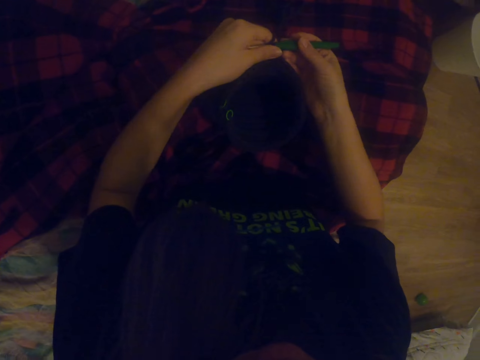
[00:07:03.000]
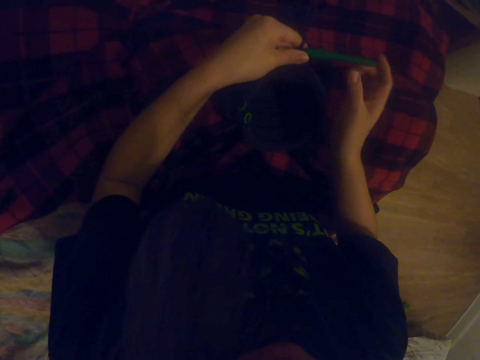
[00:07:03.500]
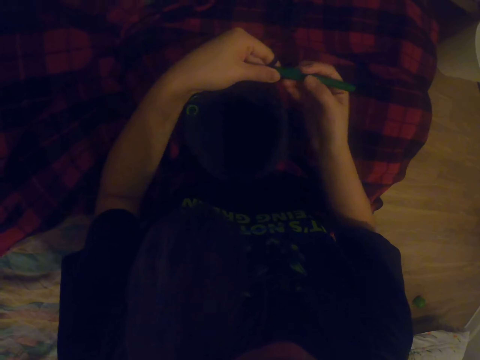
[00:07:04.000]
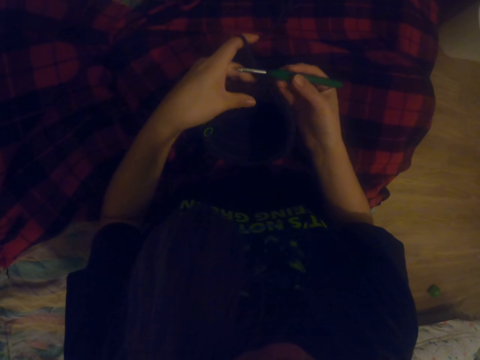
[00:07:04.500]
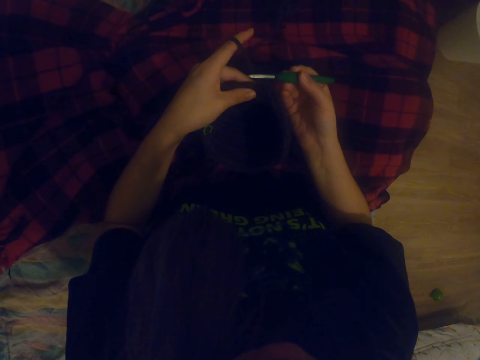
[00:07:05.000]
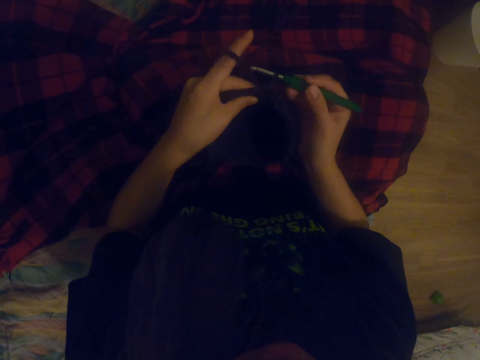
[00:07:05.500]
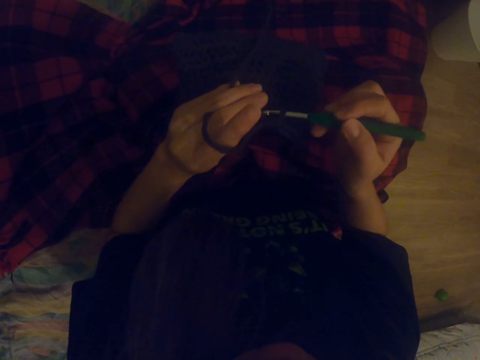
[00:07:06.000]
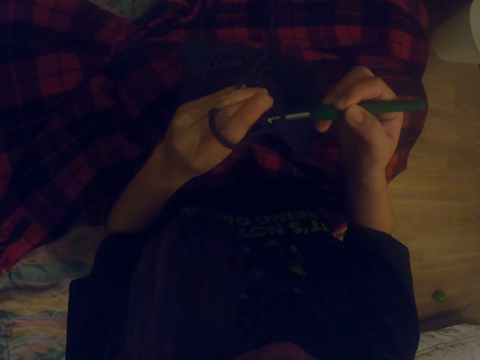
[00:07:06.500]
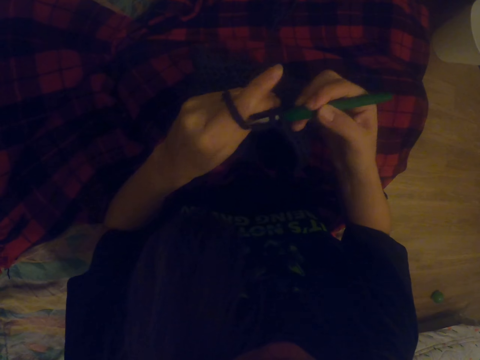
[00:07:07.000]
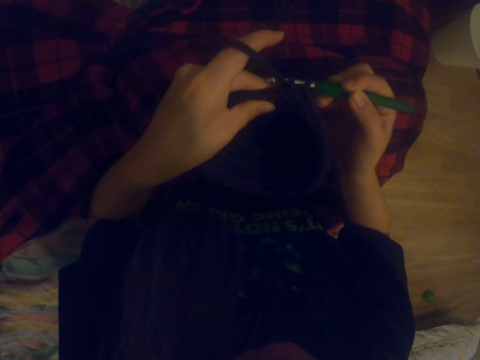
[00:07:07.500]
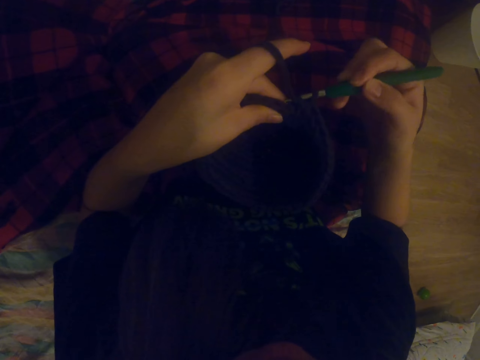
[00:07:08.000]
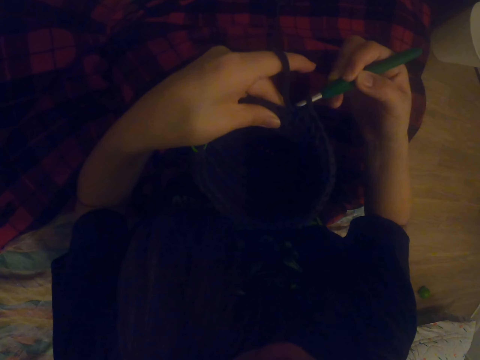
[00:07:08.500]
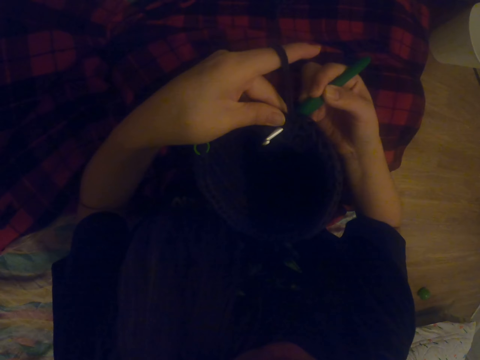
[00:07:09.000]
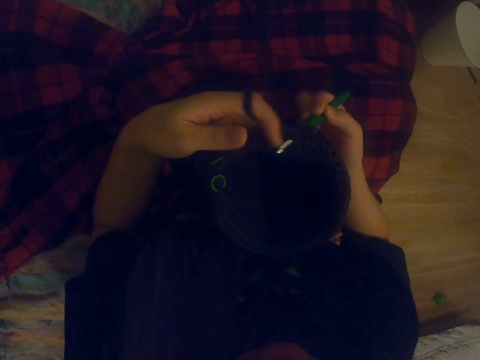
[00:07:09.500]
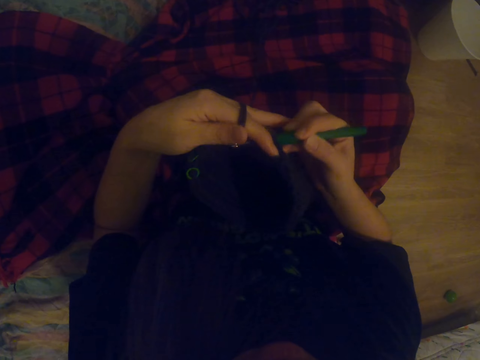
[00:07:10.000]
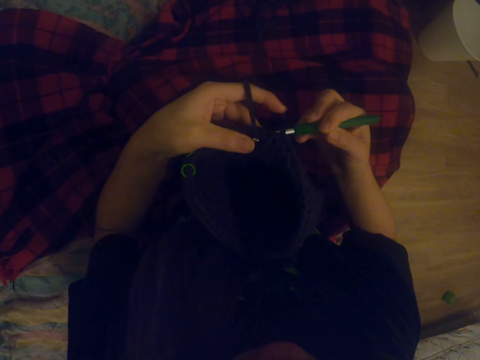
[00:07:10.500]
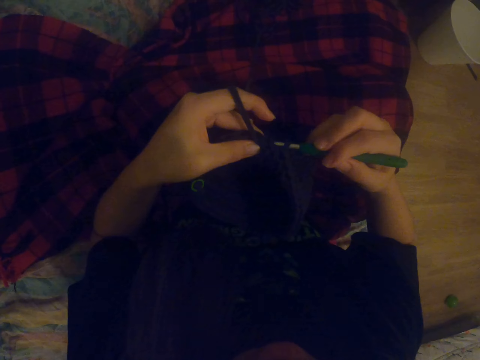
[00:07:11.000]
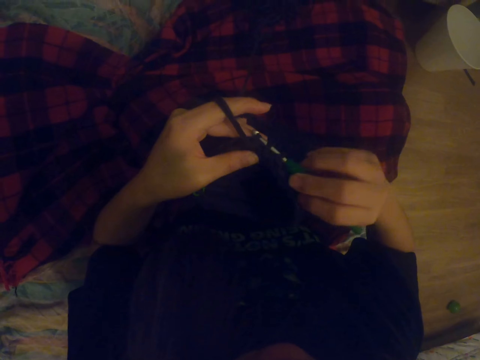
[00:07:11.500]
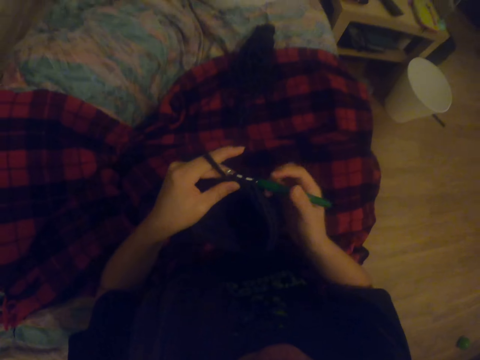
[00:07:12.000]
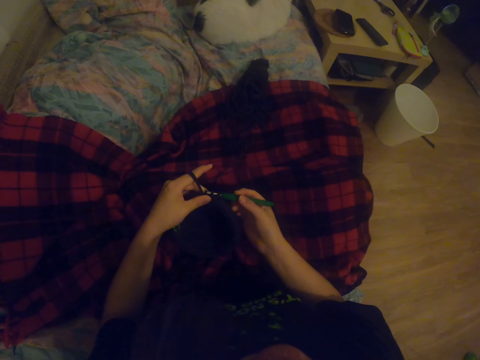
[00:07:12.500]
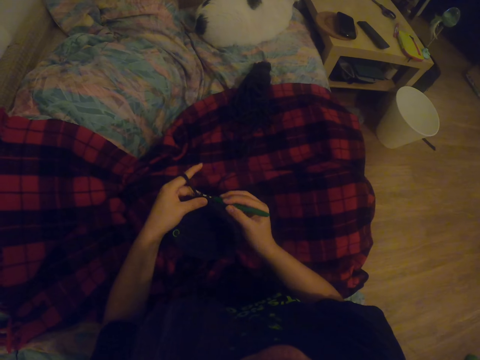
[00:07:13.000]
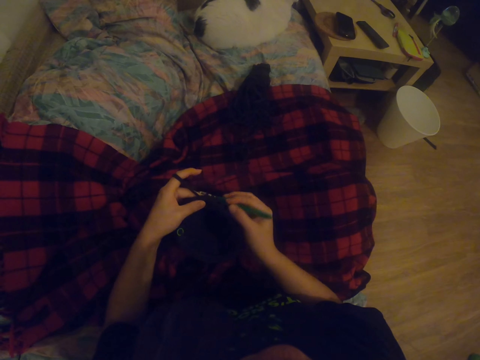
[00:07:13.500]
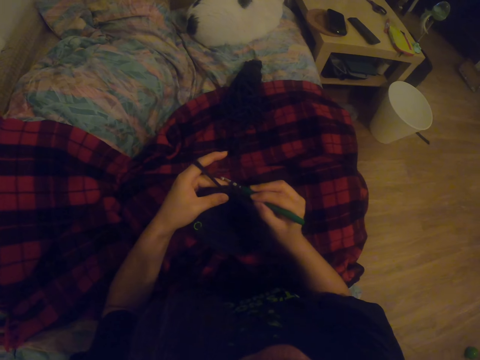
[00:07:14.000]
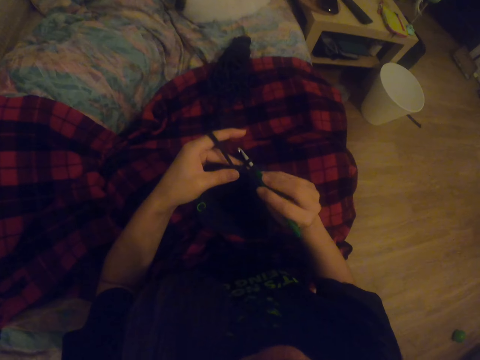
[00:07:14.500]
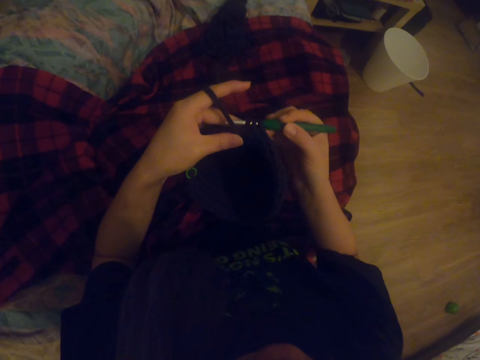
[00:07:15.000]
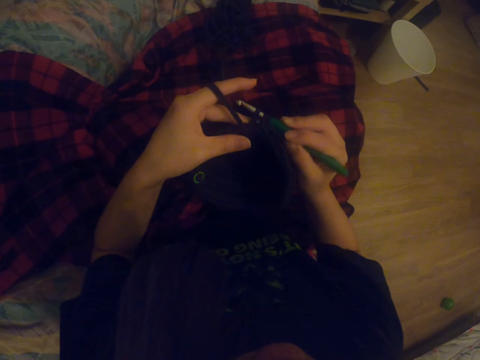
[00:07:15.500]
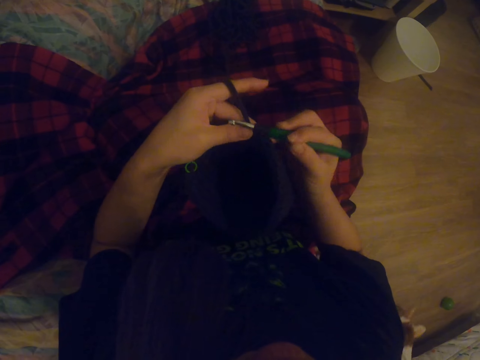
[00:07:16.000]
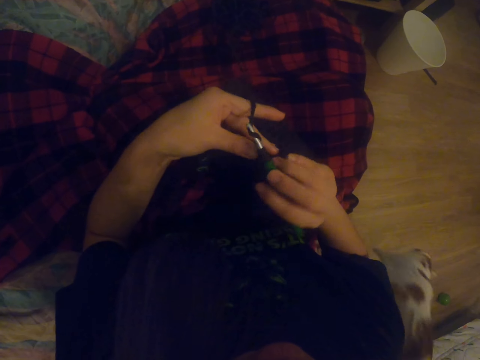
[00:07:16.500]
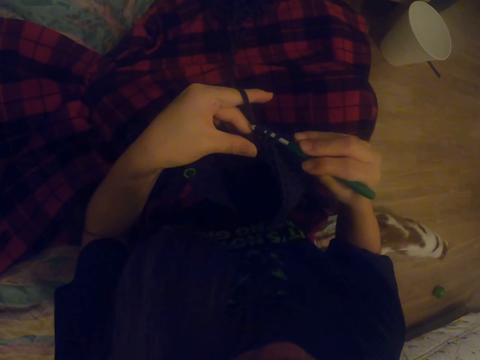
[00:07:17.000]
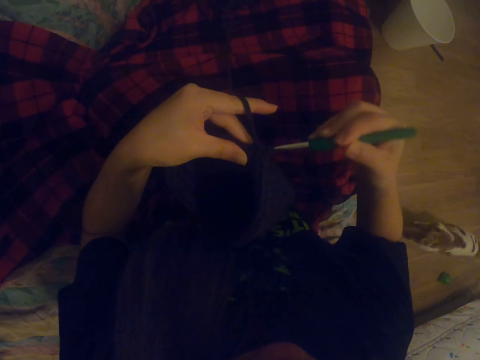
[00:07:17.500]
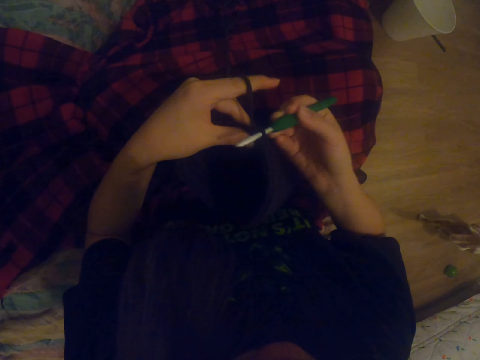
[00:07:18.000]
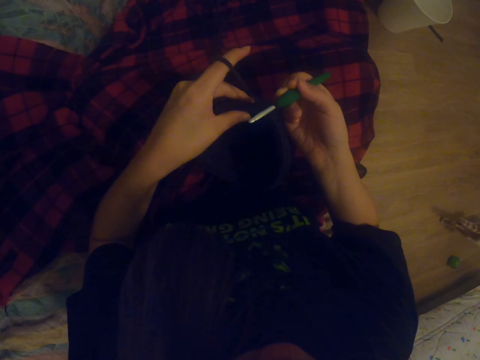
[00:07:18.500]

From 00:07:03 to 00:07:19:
The camera wearer places the bag on the lap. They lift up the bag. They knit. They place the bag on the lap. They lift up the bag. They knit.

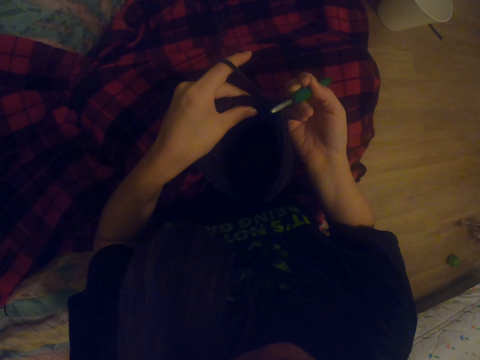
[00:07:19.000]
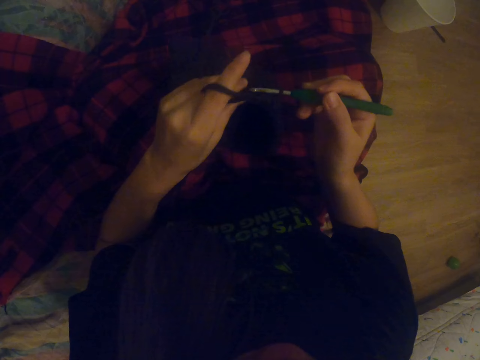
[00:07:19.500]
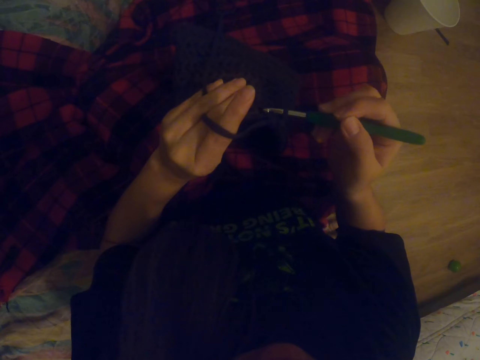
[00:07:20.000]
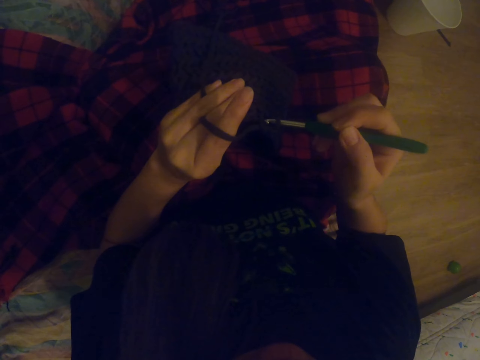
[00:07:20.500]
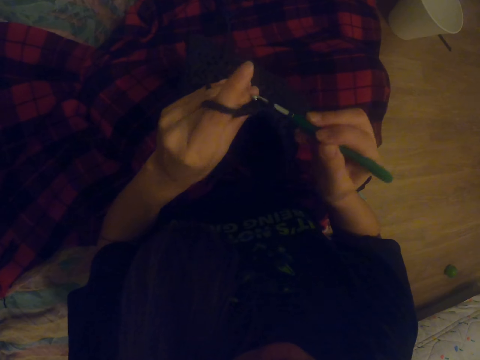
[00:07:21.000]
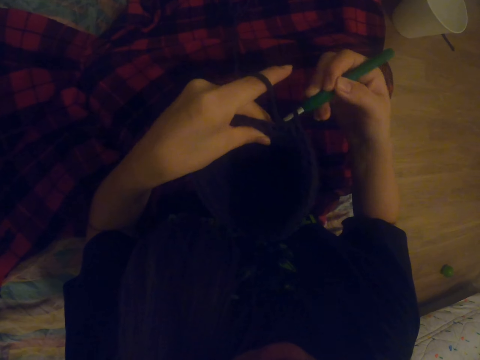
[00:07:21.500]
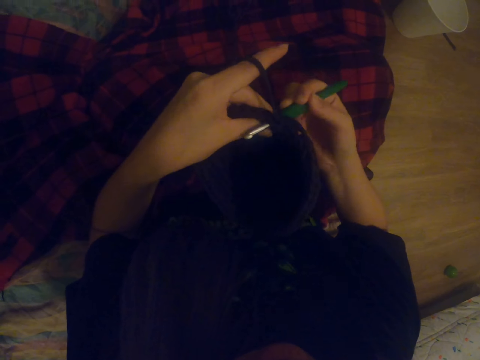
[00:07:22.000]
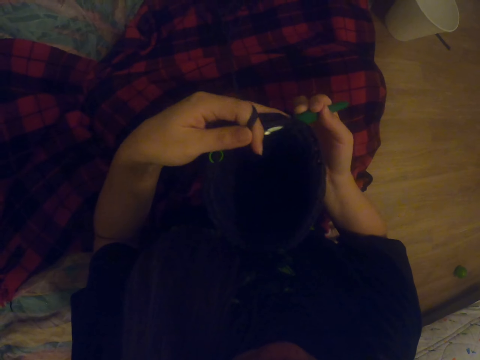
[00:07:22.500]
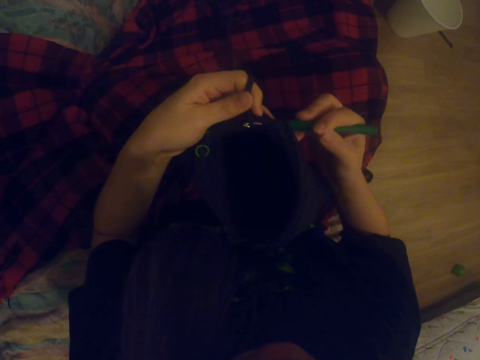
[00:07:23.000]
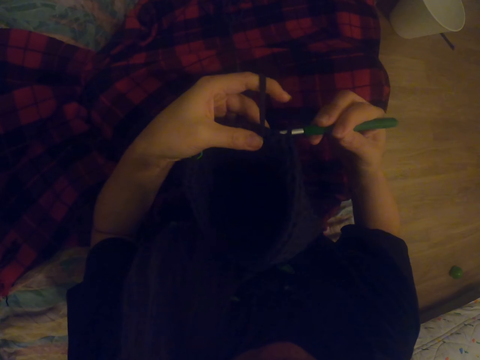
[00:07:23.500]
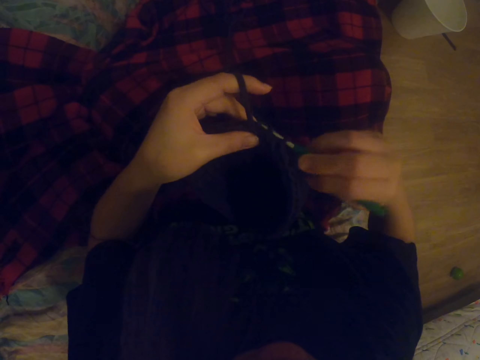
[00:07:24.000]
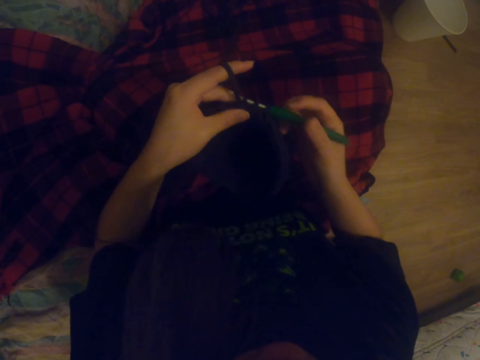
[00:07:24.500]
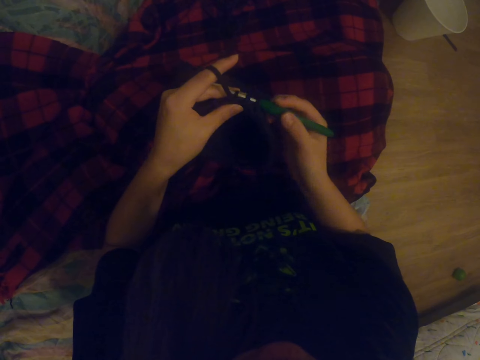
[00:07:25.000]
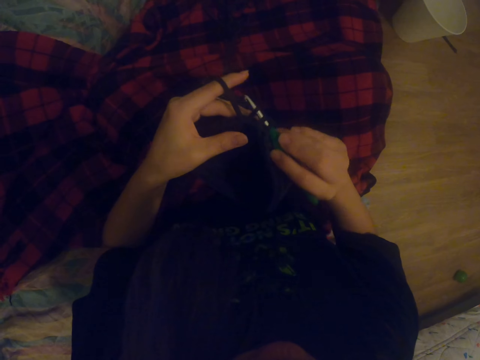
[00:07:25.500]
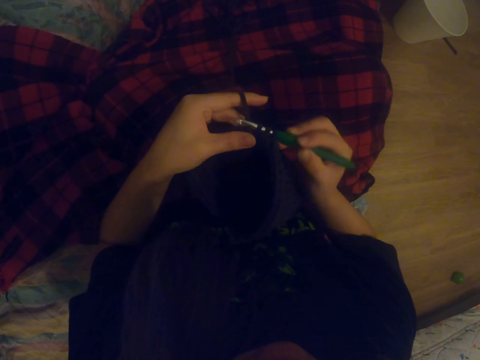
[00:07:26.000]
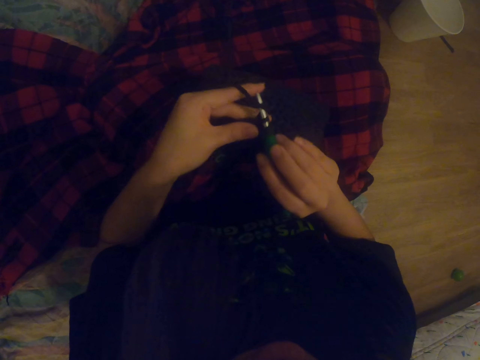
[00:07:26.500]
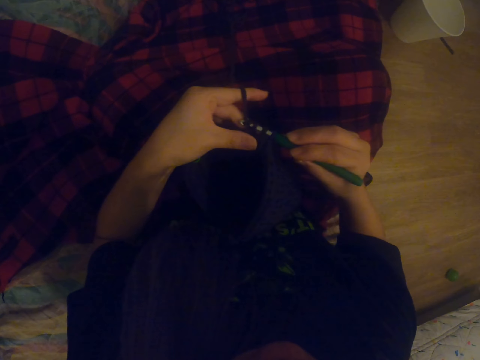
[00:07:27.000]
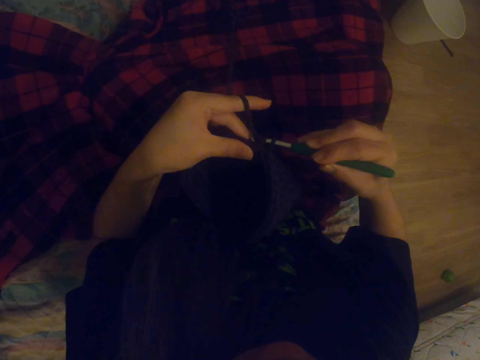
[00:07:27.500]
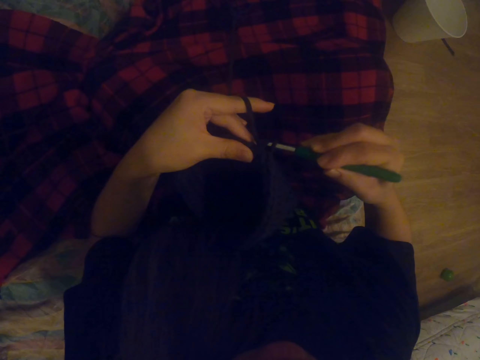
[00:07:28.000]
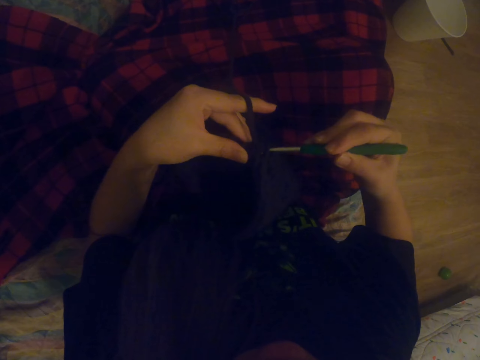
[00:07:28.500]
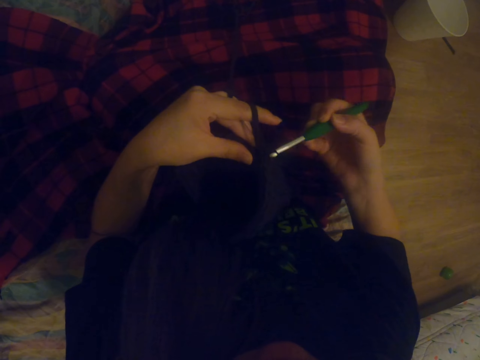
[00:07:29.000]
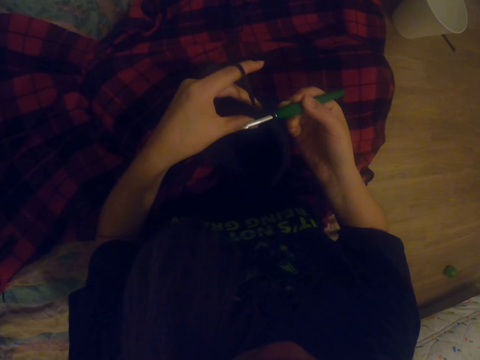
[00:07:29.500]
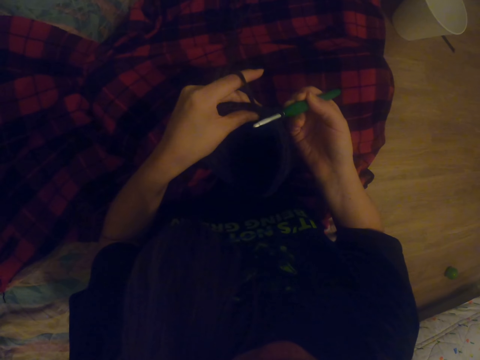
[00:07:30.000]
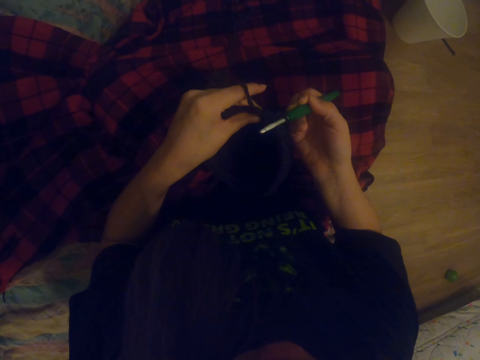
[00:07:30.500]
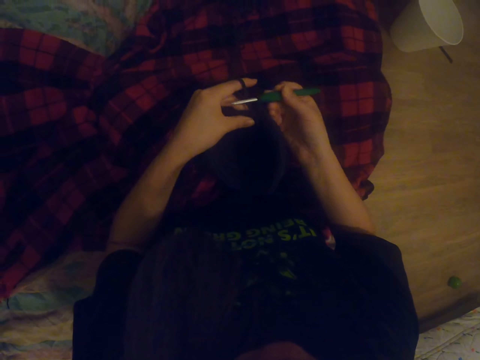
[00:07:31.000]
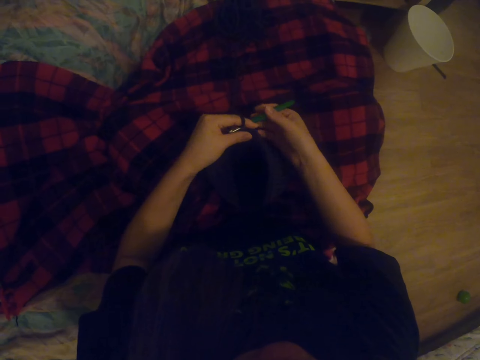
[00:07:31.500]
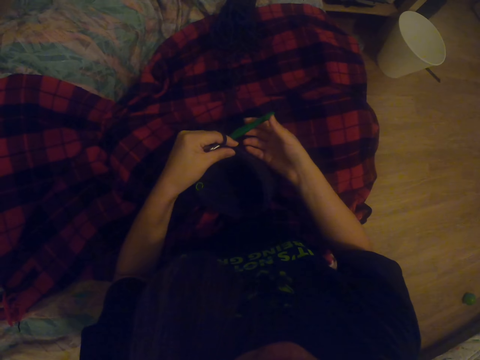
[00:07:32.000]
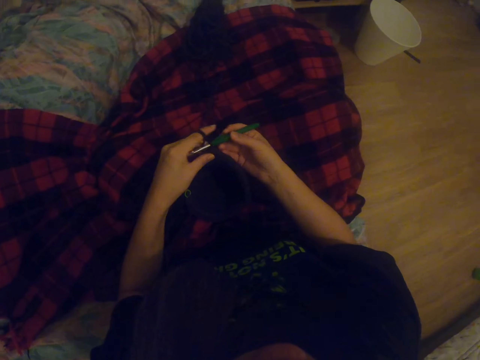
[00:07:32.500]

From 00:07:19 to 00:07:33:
The camera wearer pulls thread with the knitting crochet. They knit. They put thread on the knitting crochet. They knit. They place the bag on the lap. They lift up the bag. They knit. They pull thread with the knitting crochet. They place the bag on the lap.
